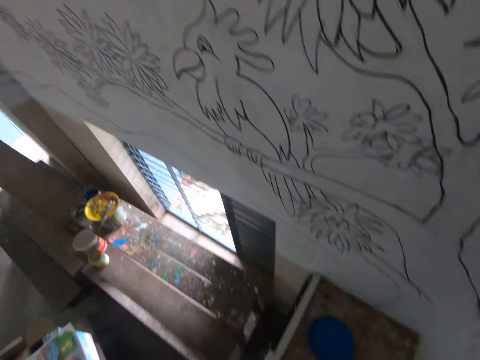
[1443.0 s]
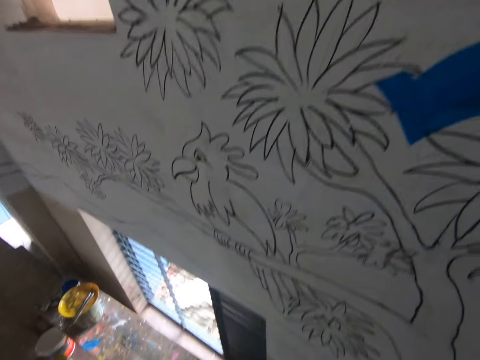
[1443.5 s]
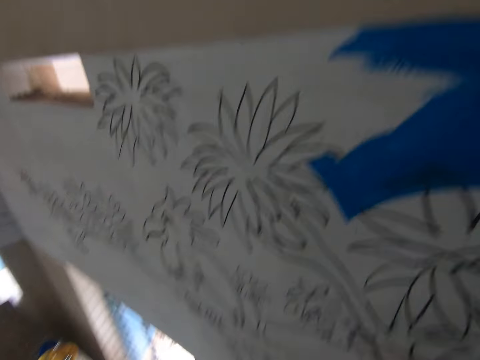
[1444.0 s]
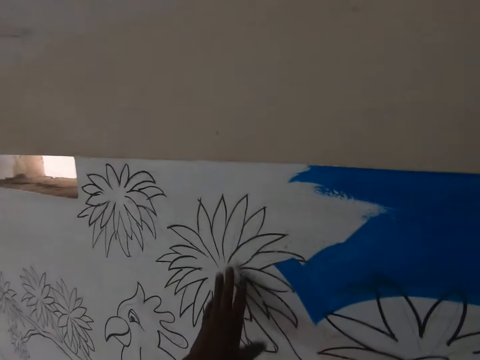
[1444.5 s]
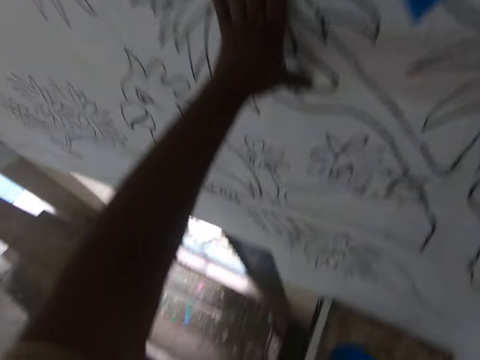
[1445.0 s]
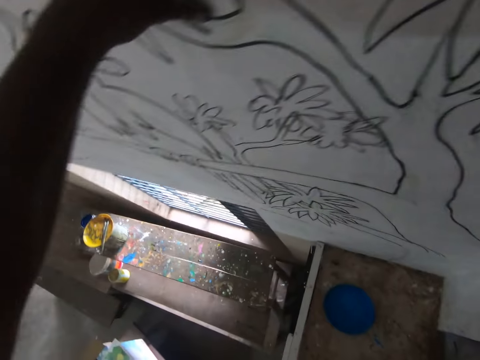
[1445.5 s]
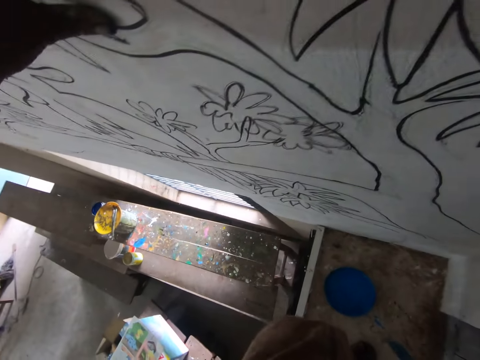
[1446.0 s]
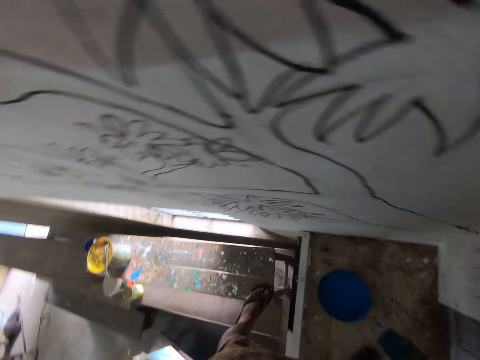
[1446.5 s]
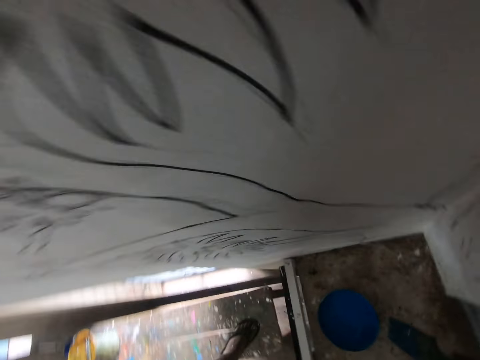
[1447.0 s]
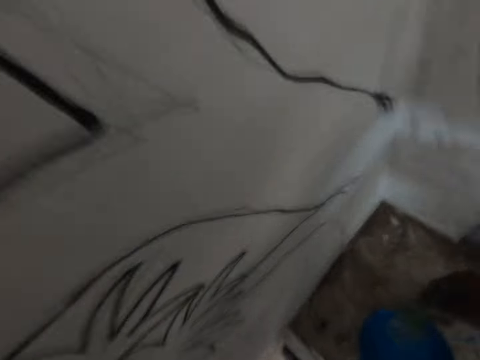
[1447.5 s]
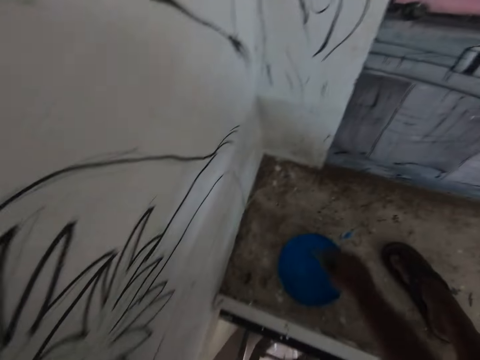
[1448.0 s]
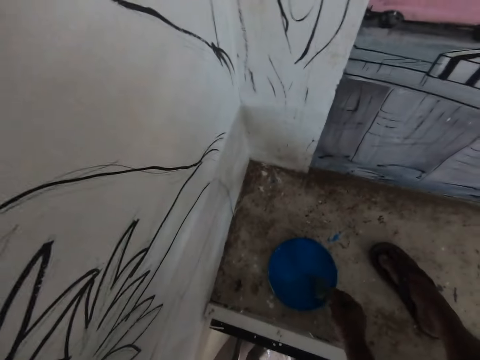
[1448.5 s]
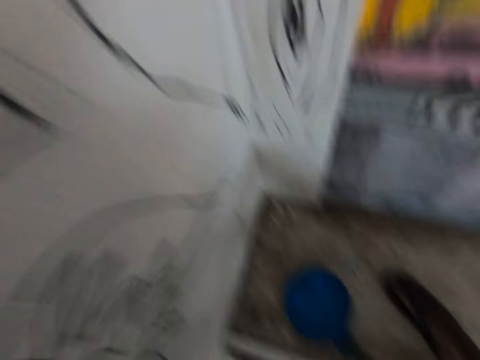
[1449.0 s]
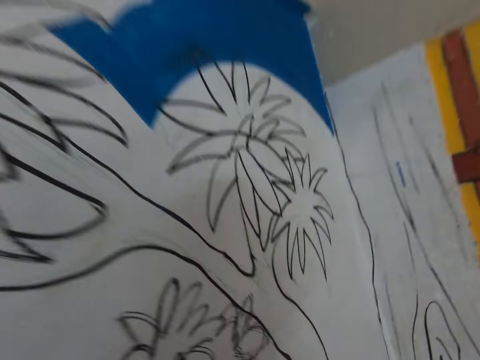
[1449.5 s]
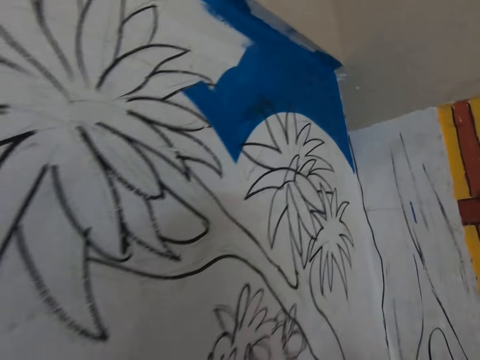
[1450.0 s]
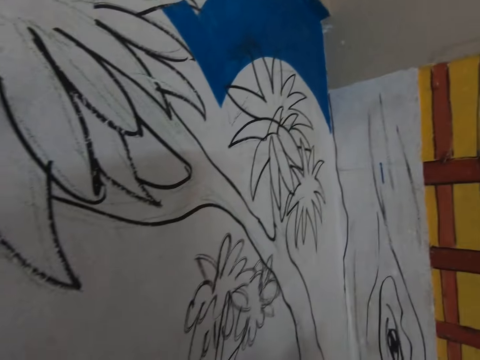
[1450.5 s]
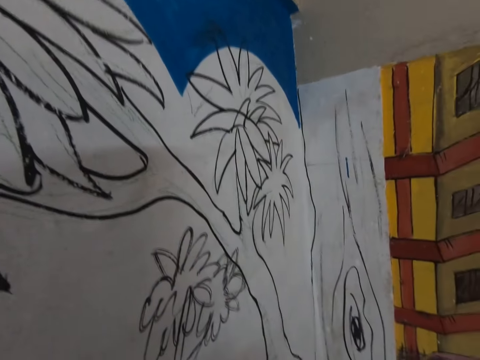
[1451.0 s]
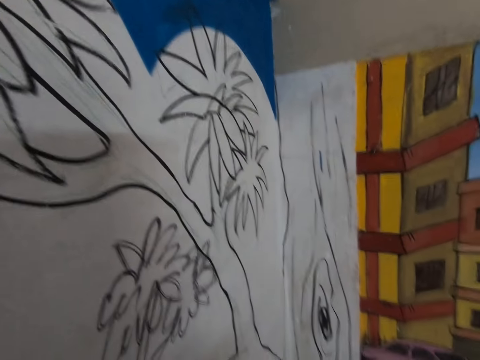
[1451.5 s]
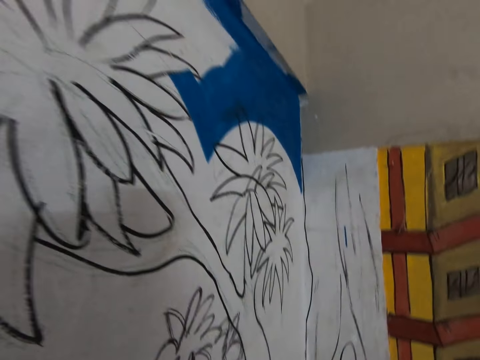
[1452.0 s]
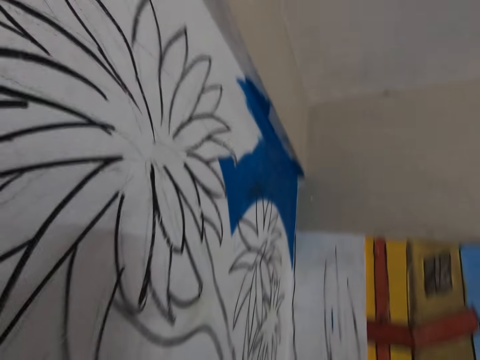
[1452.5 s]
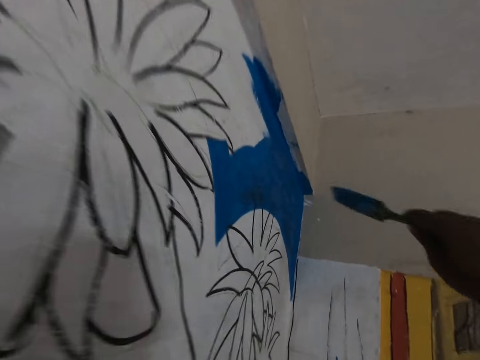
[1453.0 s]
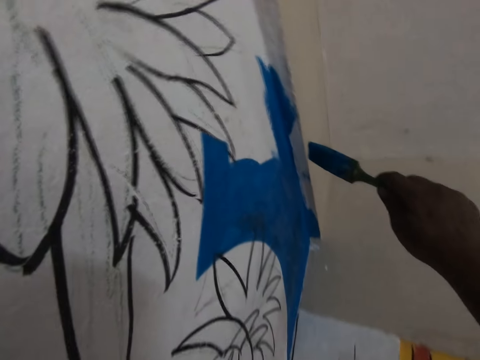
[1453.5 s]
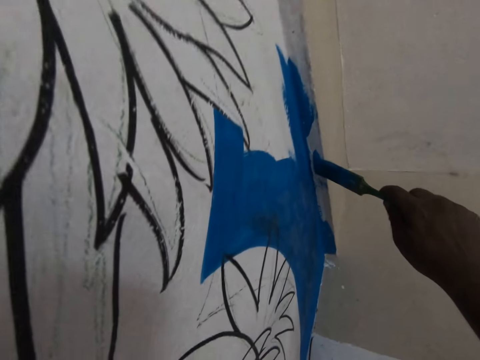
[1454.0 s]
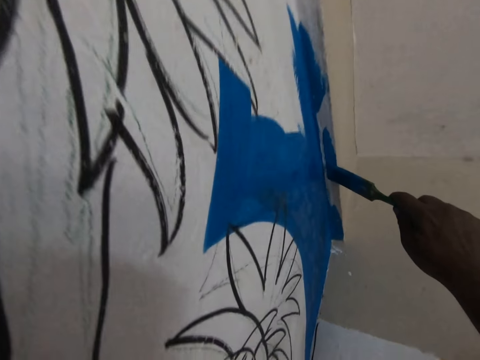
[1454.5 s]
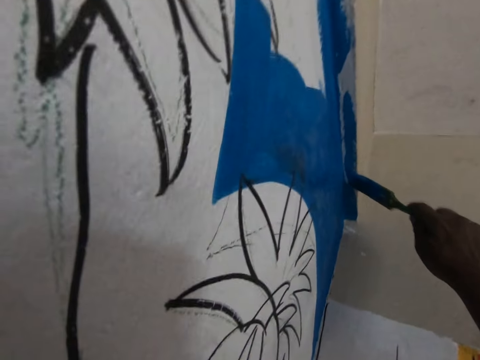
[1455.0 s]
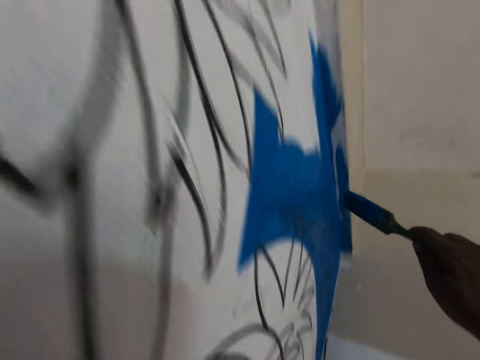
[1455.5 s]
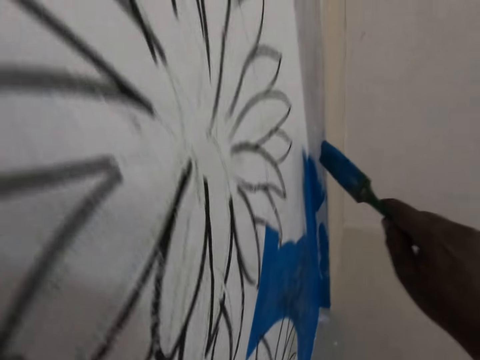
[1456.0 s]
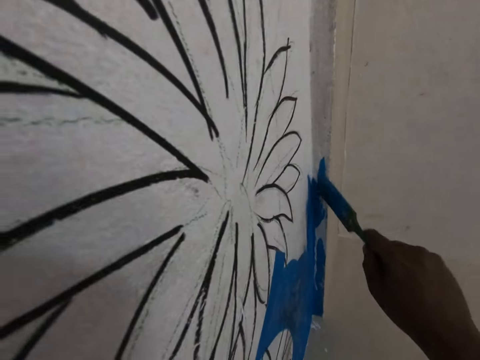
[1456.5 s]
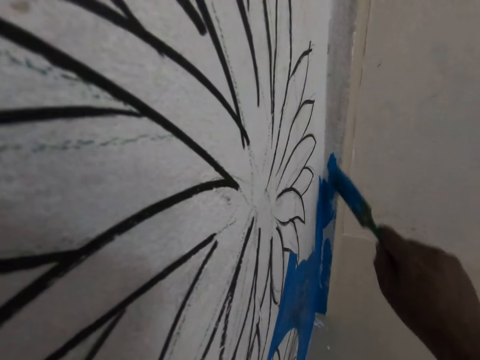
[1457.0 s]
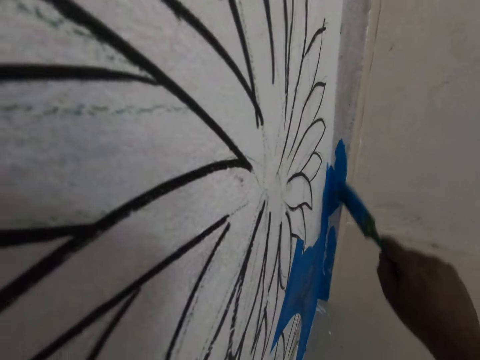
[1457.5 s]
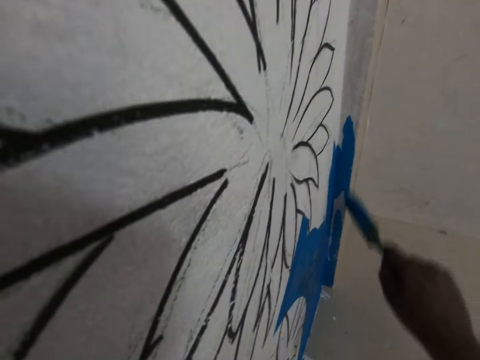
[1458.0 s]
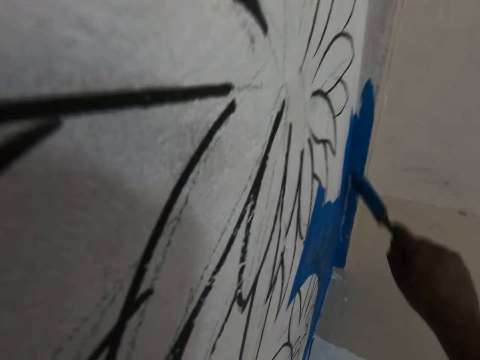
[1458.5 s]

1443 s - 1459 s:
The camera wearer places the left hand on the wall. They step down from the surface. They dip a paint brush in the paint can. They paint a drawing on the wall with the brush.

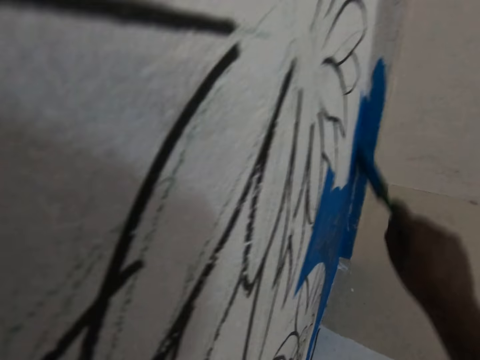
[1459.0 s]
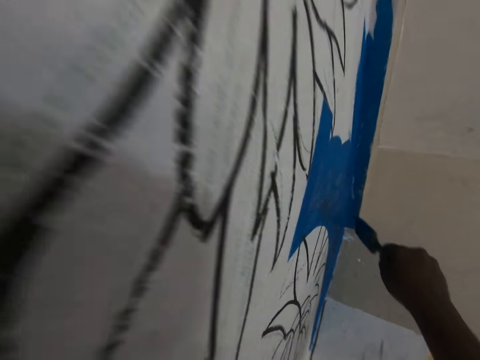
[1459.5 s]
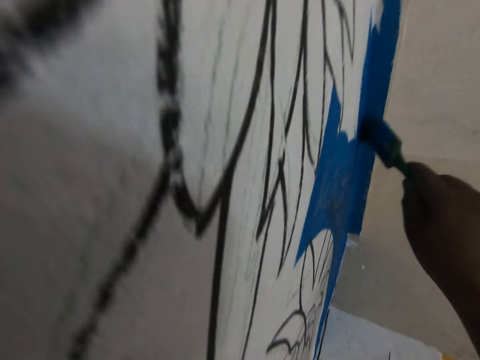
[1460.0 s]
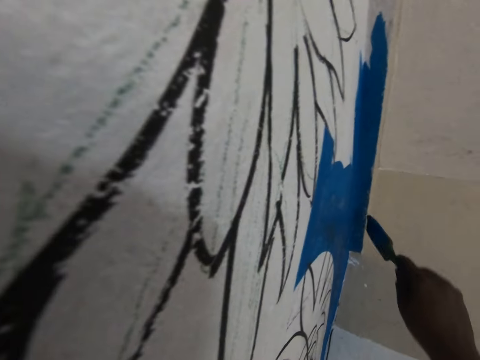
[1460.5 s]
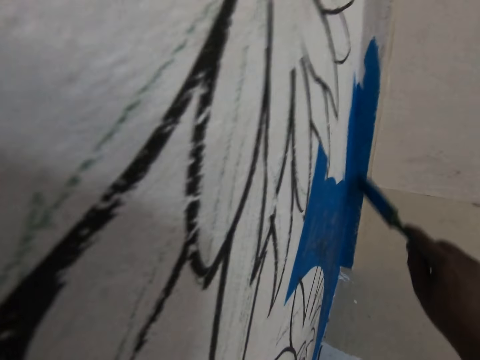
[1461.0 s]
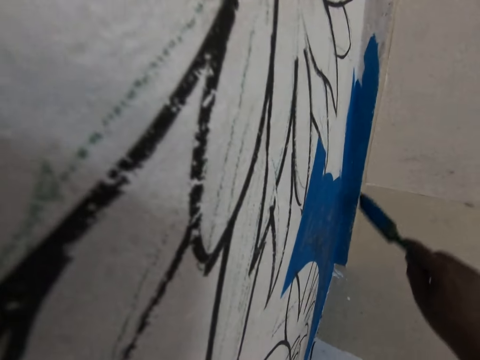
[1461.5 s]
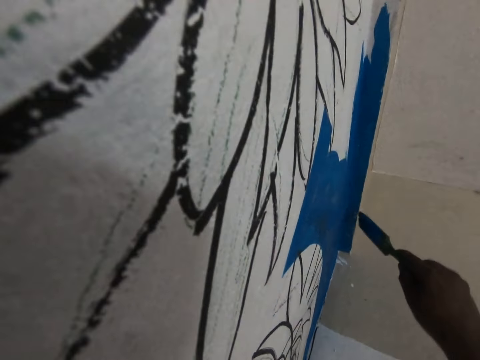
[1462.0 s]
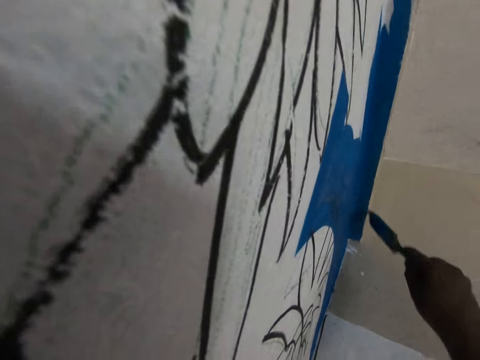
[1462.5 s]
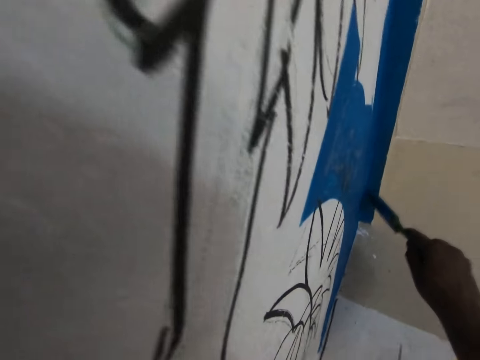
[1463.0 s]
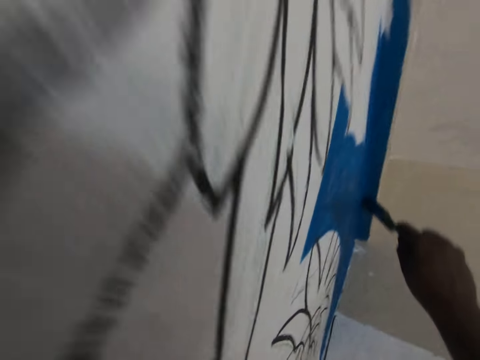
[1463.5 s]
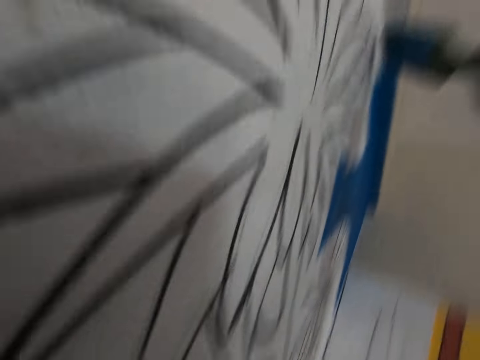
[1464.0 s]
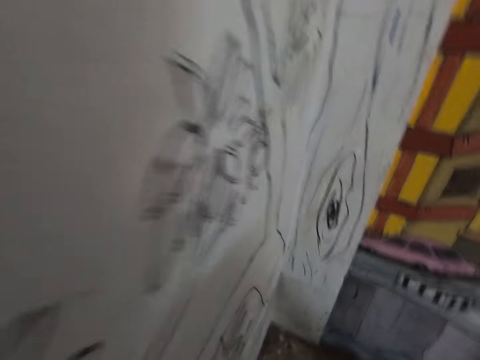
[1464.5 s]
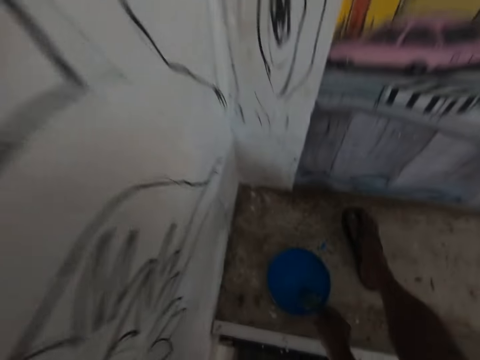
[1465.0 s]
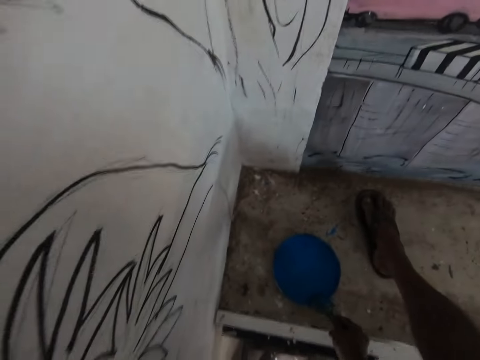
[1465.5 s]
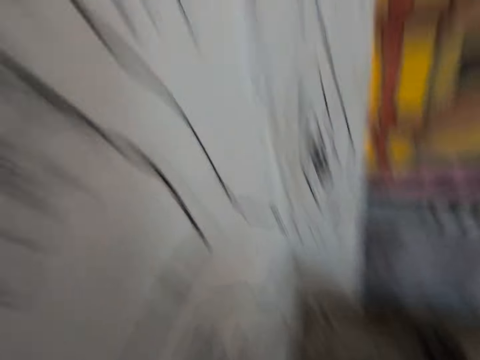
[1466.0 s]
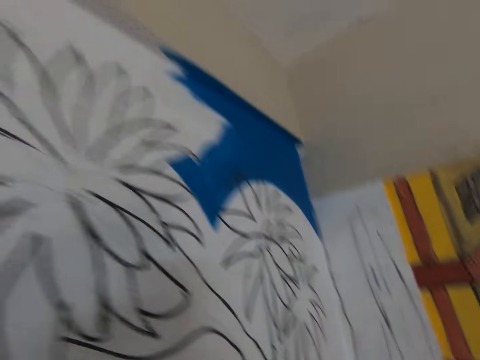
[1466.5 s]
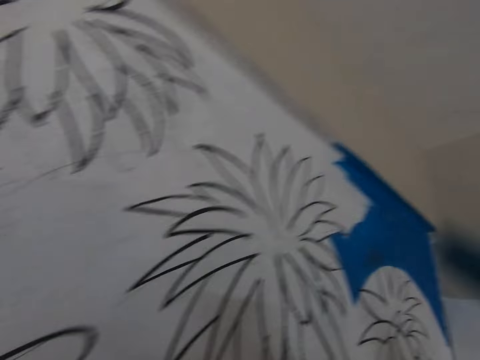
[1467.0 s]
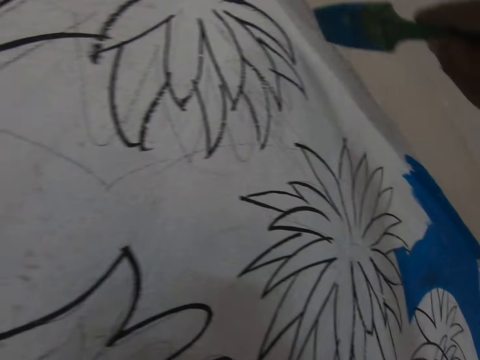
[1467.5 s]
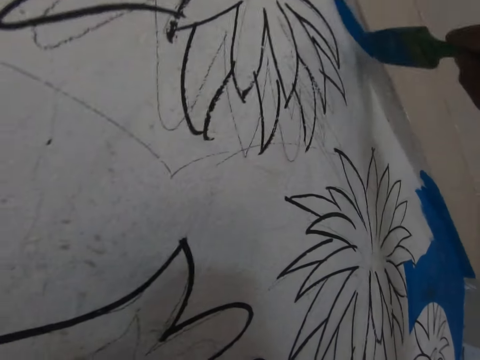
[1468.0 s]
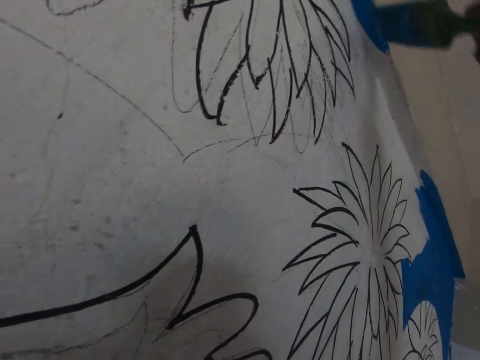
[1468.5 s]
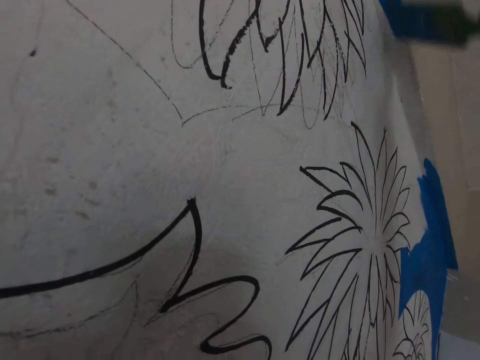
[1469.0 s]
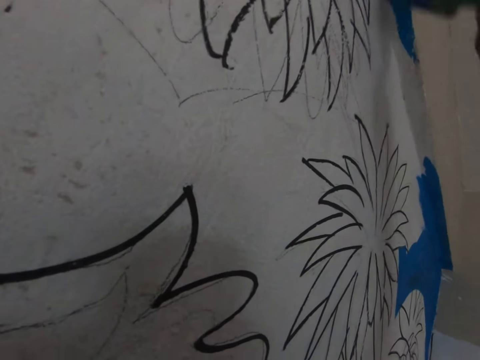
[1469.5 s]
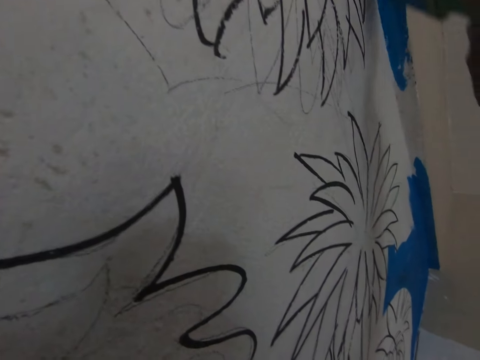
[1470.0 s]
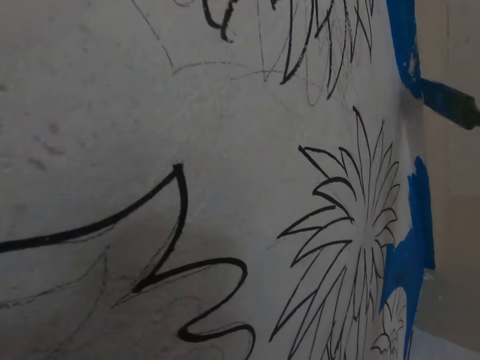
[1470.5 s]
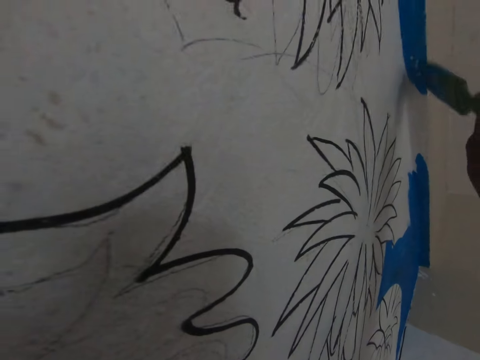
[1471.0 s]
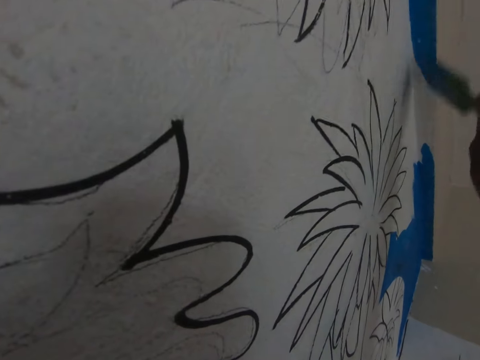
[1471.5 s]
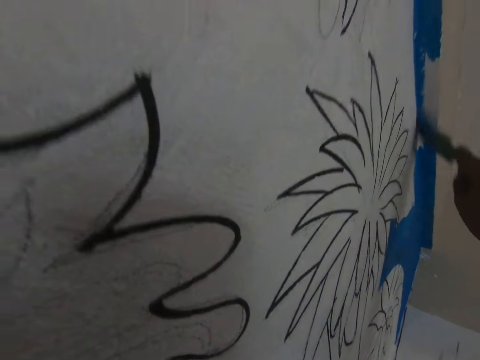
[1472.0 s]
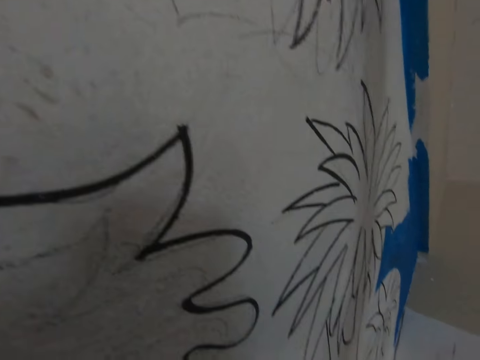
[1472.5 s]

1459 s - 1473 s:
The camera wearer dips a paint brush in the paint can. They paint a drawing on the wall with the brush.
